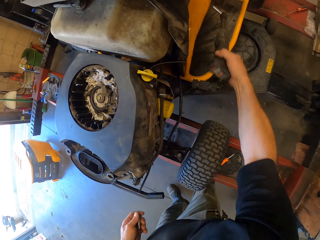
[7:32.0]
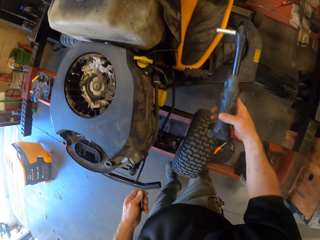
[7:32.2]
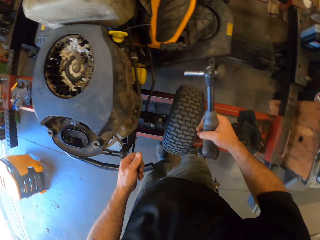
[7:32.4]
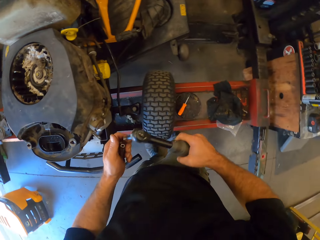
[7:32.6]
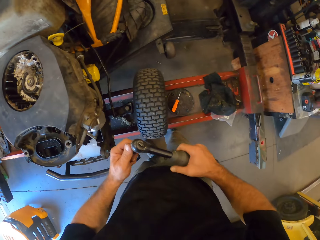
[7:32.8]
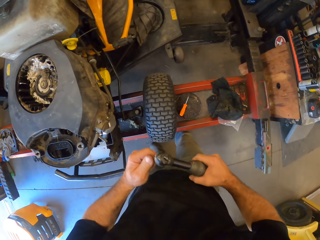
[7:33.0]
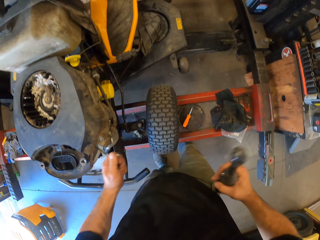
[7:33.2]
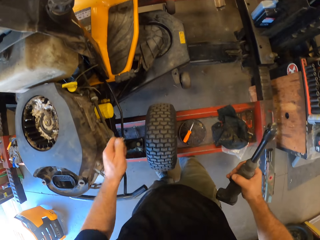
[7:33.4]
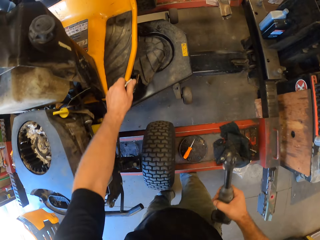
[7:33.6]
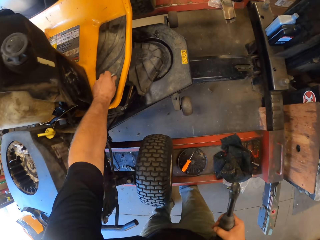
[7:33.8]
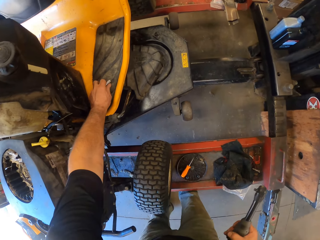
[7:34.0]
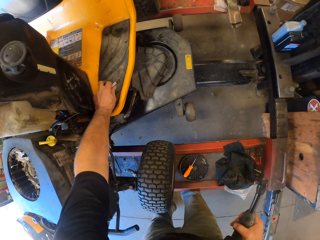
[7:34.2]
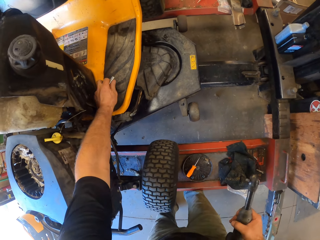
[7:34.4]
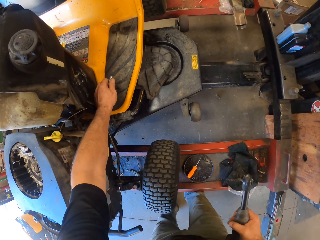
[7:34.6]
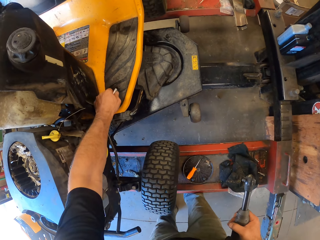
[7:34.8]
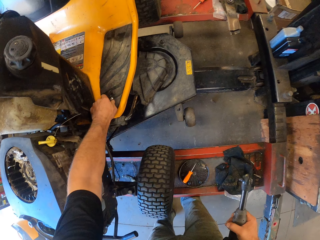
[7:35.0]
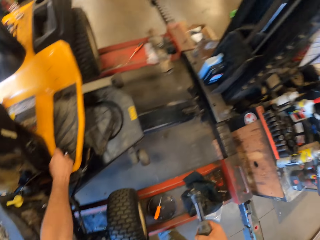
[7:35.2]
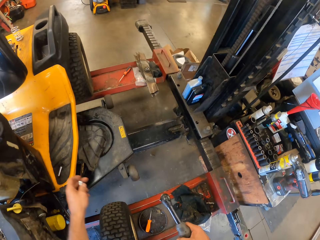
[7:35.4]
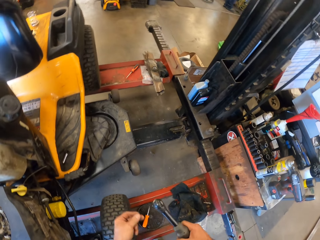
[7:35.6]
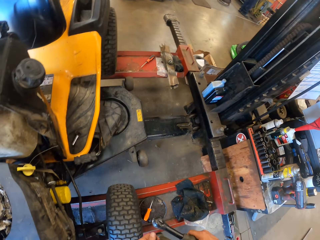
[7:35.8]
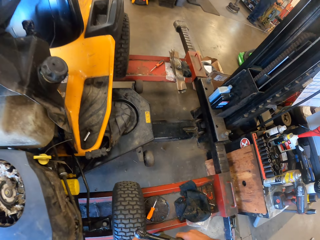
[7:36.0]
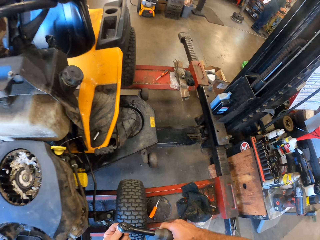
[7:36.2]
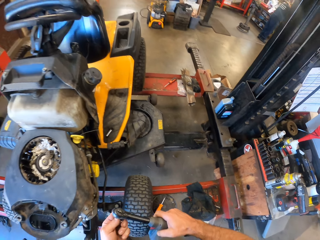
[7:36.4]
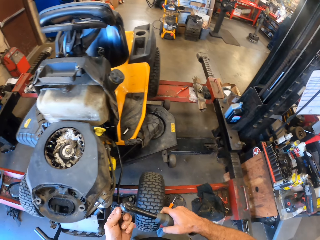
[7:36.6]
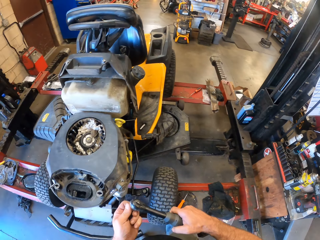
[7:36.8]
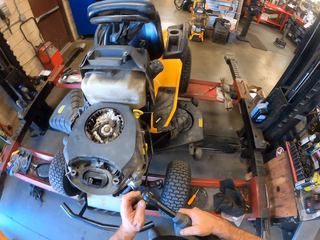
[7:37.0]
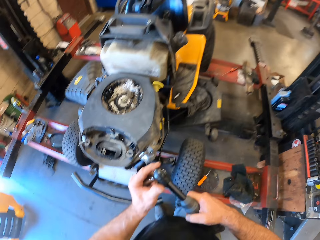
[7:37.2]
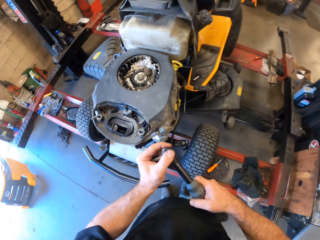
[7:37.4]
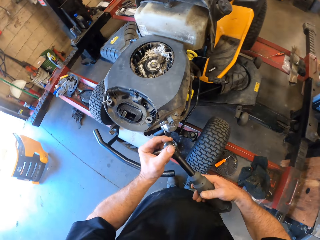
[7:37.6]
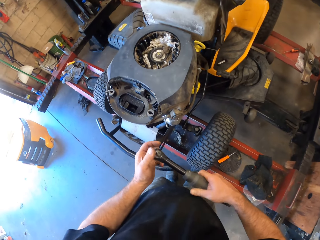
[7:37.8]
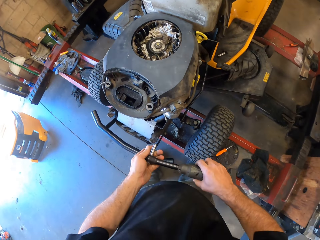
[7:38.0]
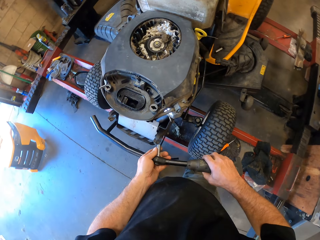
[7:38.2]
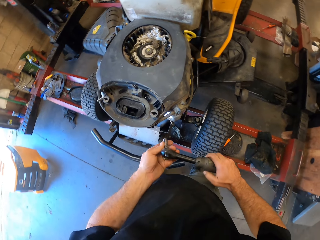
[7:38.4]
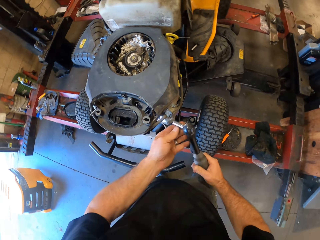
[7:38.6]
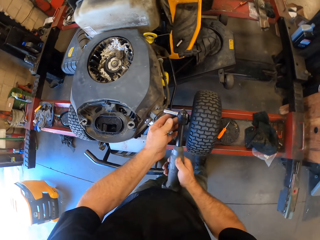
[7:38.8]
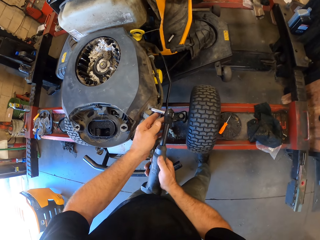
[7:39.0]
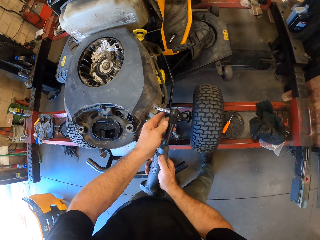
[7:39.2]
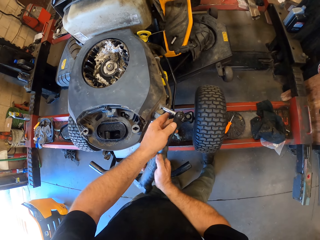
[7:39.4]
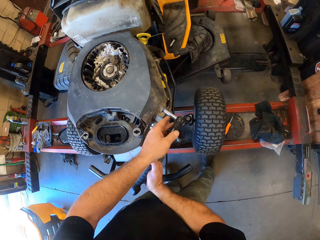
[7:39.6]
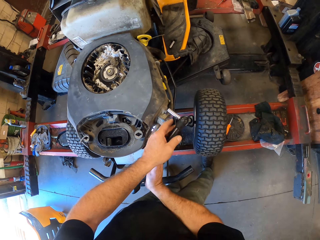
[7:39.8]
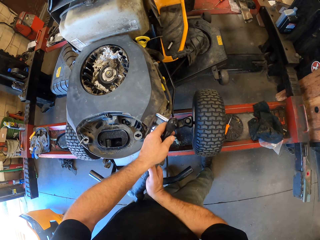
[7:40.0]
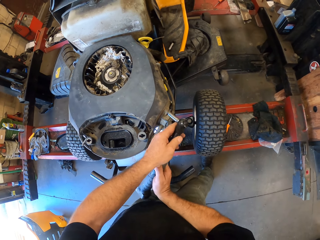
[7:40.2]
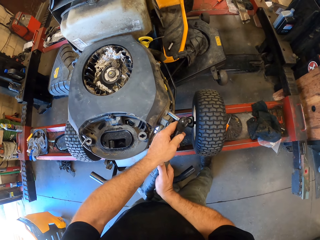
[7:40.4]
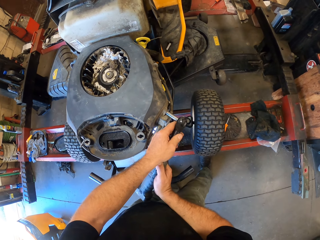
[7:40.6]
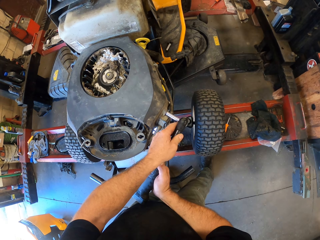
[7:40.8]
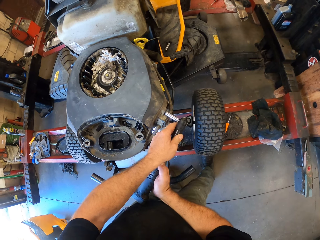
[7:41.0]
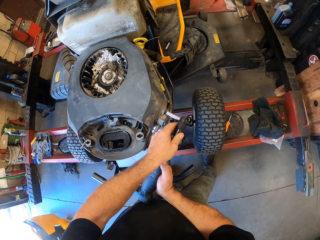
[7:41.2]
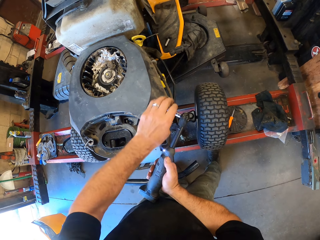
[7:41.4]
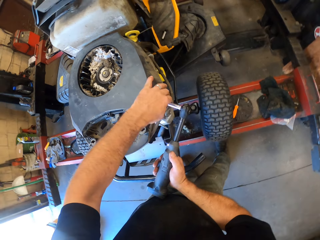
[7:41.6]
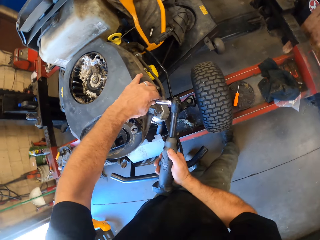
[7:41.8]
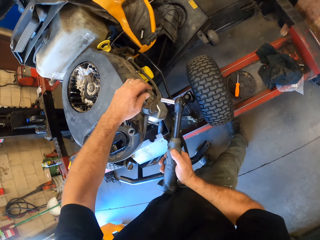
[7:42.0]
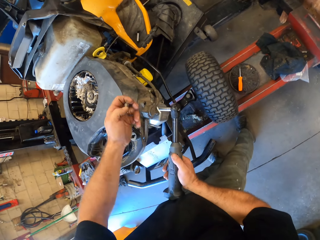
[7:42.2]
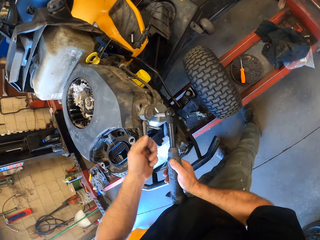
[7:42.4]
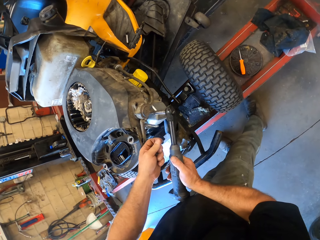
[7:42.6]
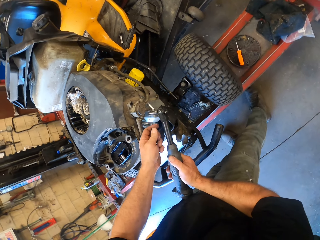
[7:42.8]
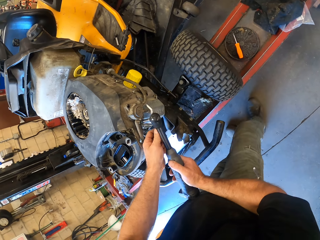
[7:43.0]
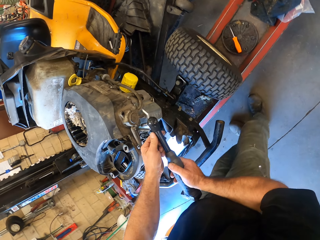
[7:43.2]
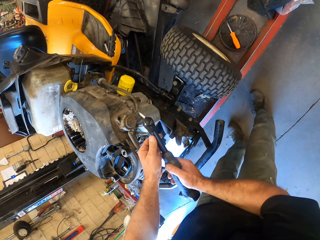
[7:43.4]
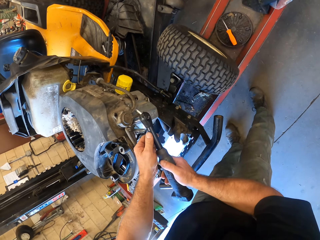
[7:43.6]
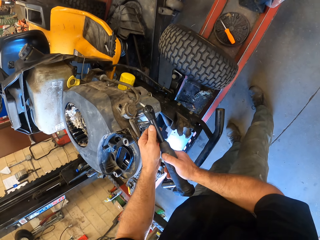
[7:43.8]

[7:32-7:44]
The camera wearer picks up a drill or wrench on the lawn mower. He removes the wrench tube or drill bit from the wrench with his left hand. He drops the wrench tube on the lawn mower with his left hand. He inserts the wrench tube to the wrench with his left hand. He unscrews a bolt from the lawn mower with the wrench in his hands. He picks up the bolt from the lawn mower with his left hand.

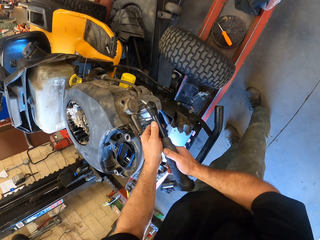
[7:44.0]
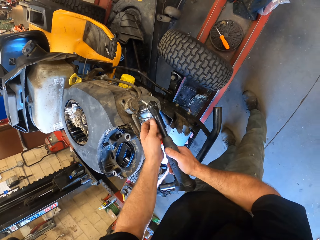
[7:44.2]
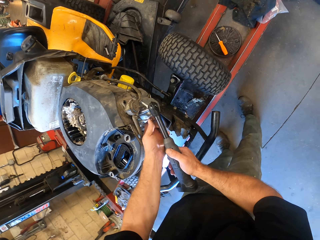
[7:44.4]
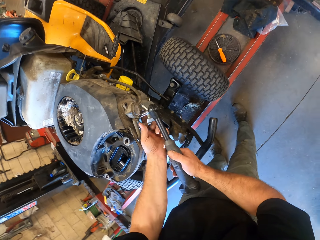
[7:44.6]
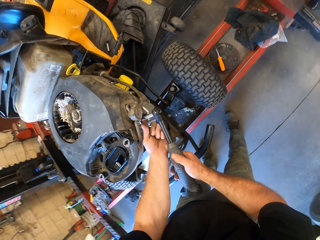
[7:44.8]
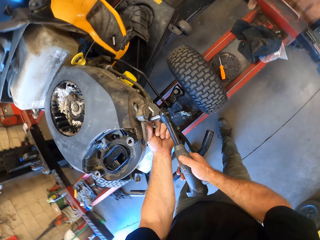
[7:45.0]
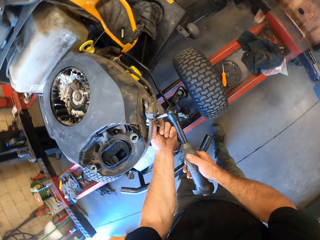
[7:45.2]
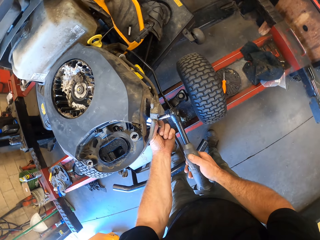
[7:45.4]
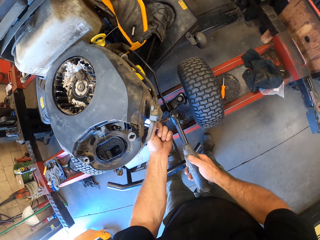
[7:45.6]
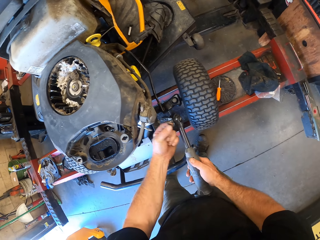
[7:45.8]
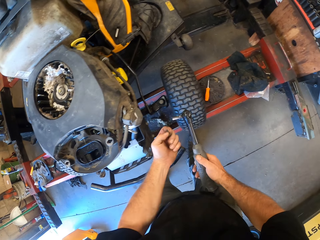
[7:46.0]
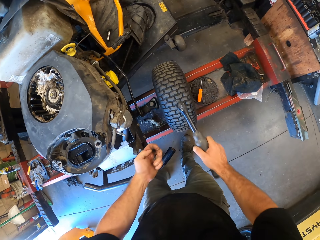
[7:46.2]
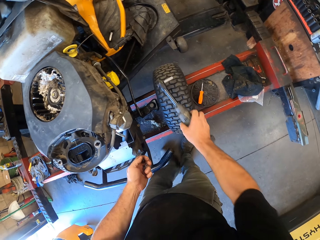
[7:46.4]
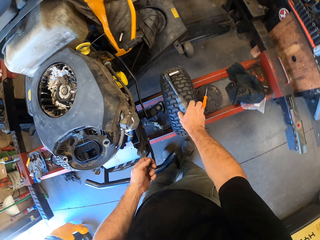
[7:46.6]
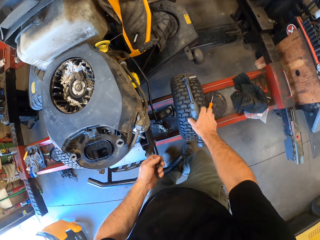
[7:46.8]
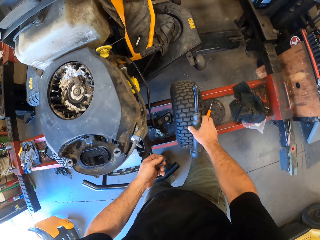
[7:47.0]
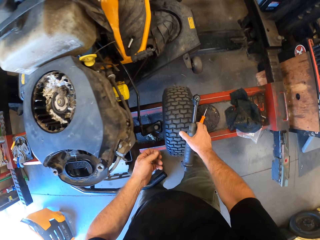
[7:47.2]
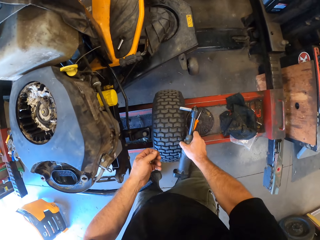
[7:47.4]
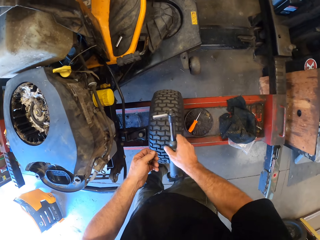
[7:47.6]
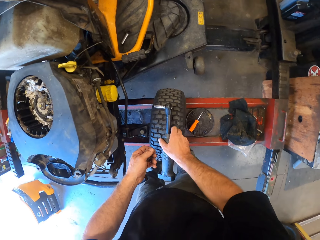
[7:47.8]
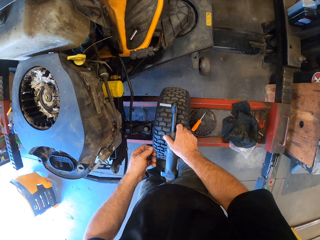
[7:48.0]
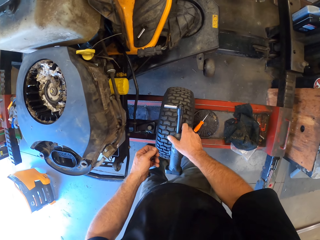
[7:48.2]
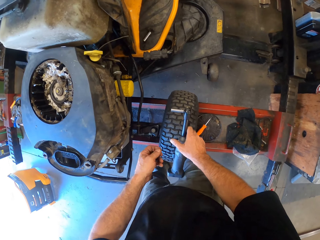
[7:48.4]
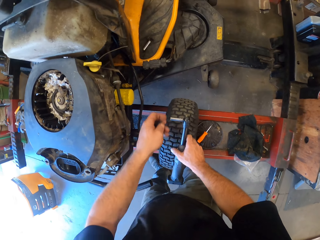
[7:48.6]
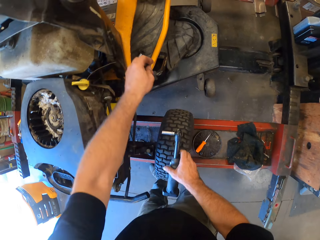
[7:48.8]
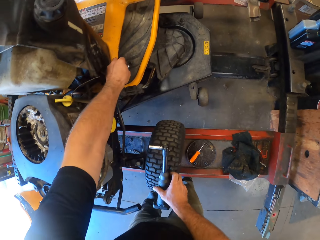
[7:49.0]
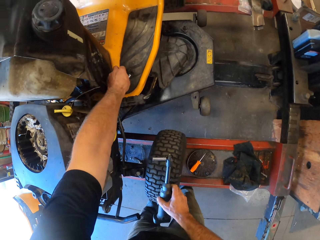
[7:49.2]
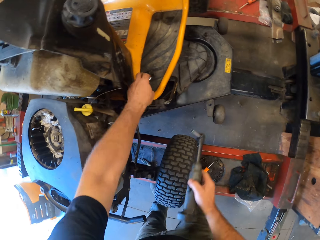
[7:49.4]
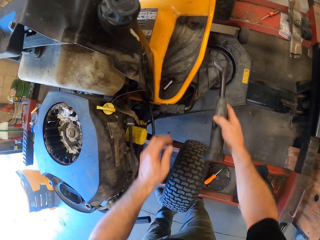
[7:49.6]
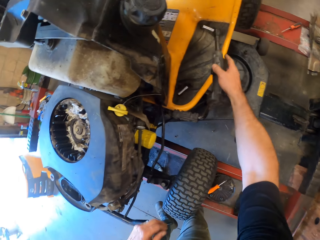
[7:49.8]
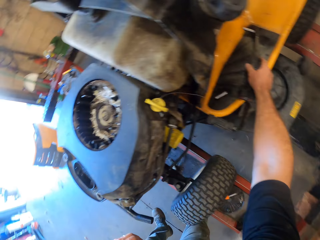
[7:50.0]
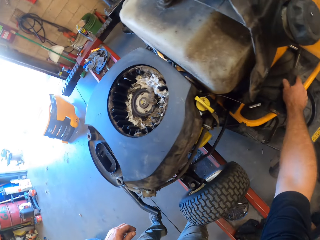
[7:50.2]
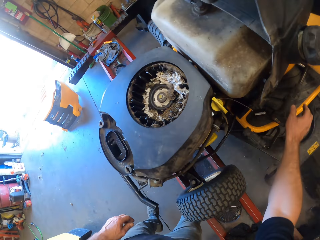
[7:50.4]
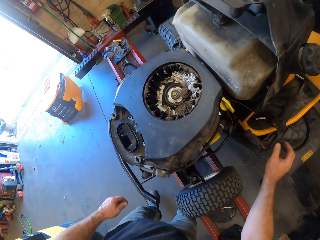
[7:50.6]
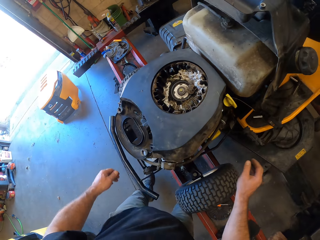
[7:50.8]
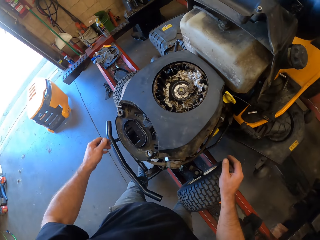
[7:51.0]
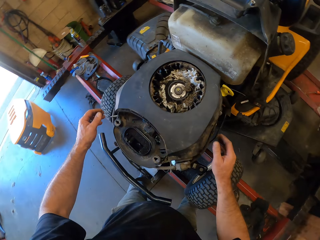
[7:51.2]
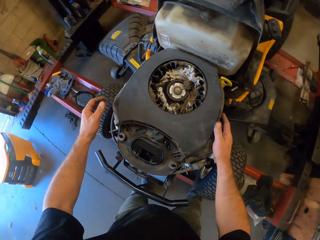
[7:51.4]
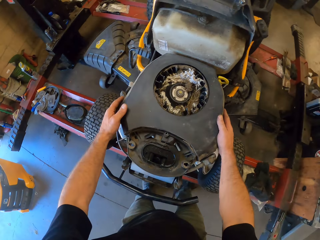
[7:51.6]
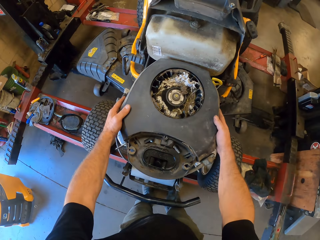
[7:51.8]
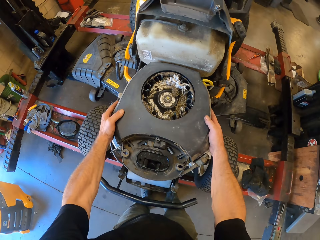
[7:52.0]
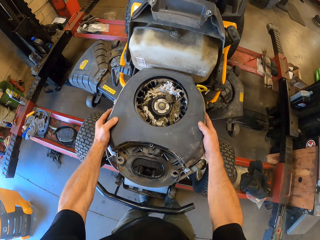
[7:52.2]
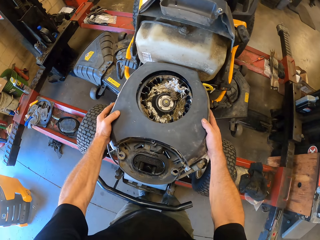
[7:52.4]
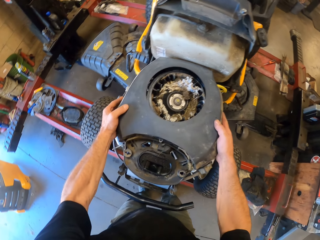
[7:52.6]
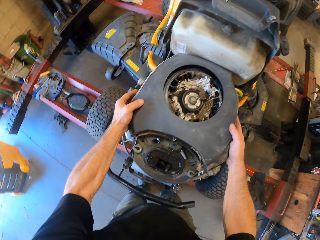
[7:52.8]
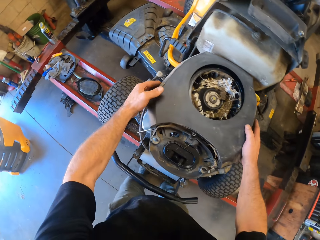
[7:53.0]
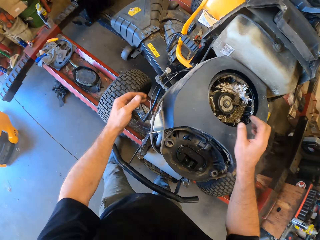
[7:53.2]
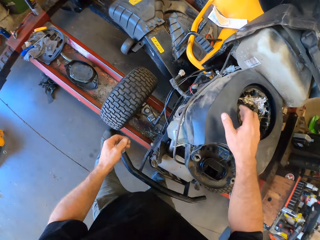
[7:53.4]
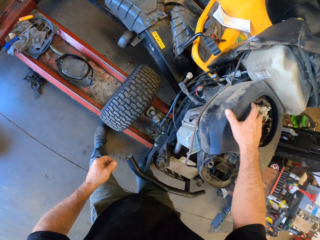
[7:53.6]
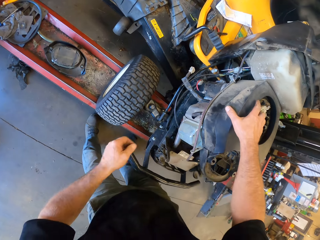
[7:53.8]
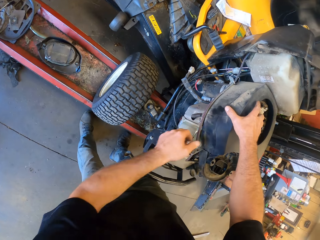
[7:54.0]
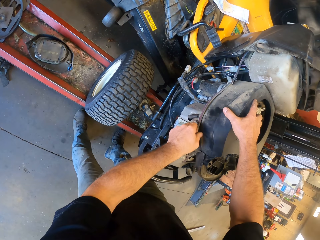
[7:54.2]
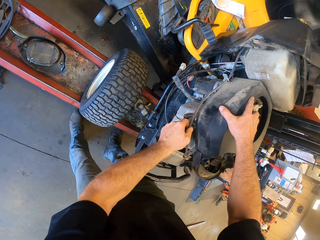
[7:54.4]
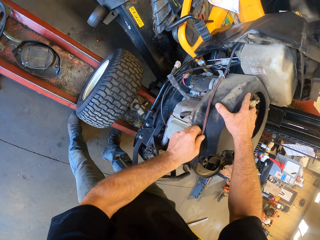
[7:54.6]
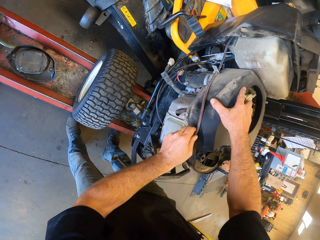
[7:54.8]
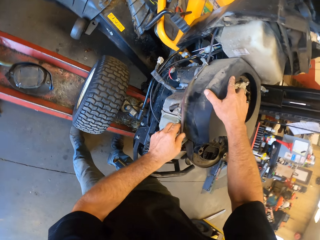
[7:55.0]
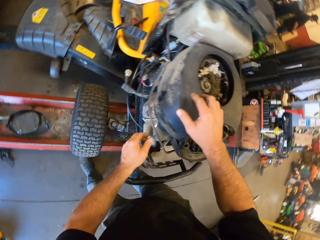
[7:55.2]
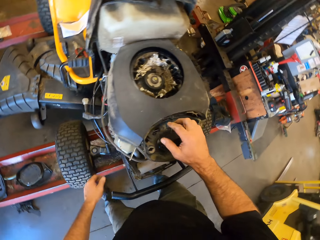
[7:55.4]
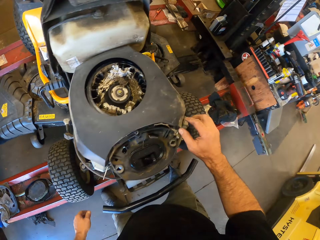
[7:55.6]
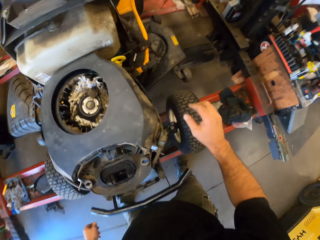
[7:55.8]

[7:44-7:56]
The camera wearer unscrews a bolt from the lawn mower with the wrench in his hands. He picks up the bolt from the lawn mower with his left hand. He holds the wrench on a wheel of the lawn mower with his right hand. He puts a drill or wrench on the tyre. He picks up a drill bit on the lawn mower. He drops a wrench tube in his left hand on the lawn mower. He drops the wrench on the lawn mower with his right hand. He adjusts a housing of the engine with his hands. He removes a cover plate on the lawn mower engine. He adjusts a wire on the lawn mower with his left hand.
